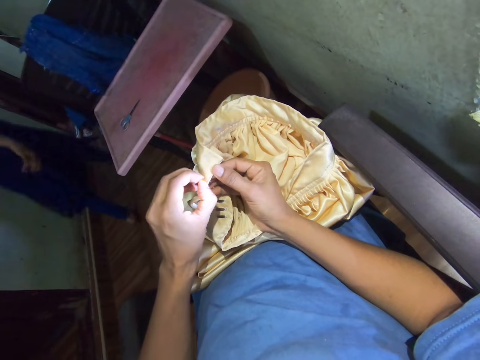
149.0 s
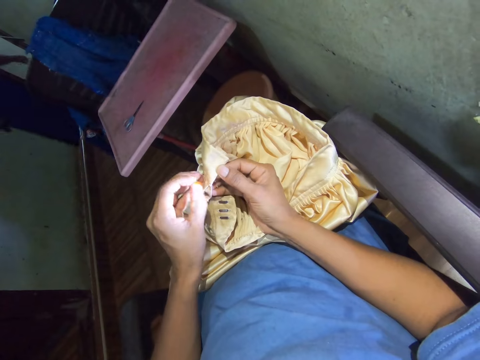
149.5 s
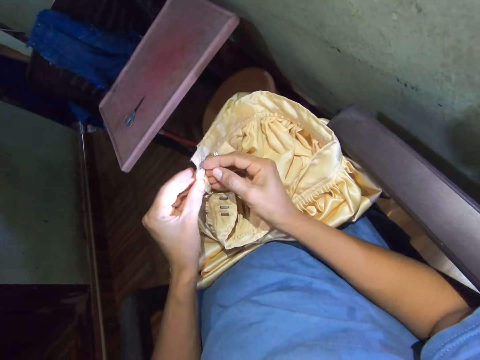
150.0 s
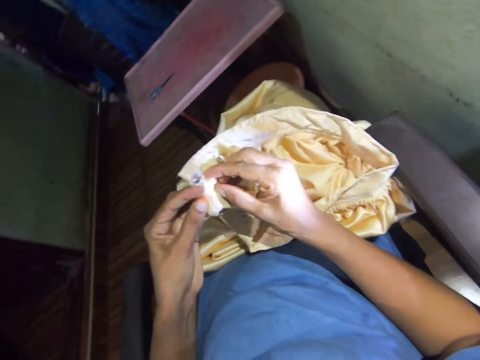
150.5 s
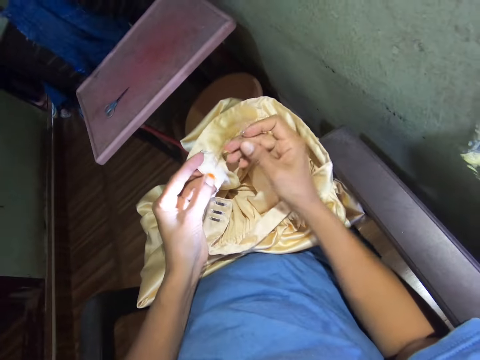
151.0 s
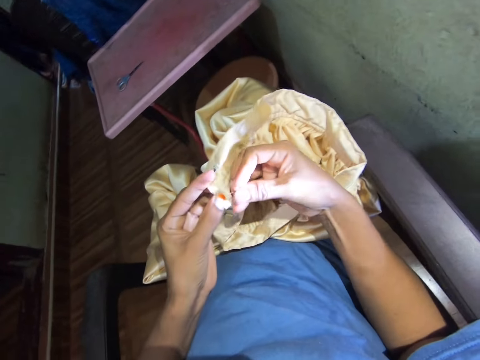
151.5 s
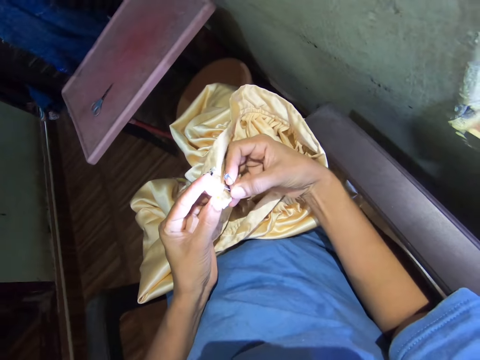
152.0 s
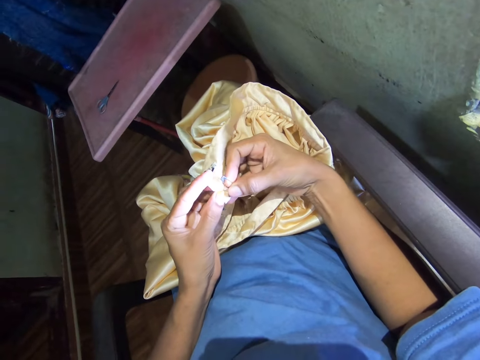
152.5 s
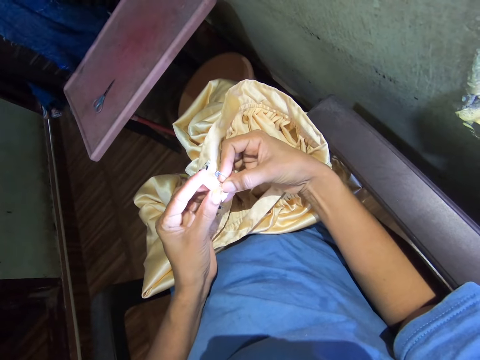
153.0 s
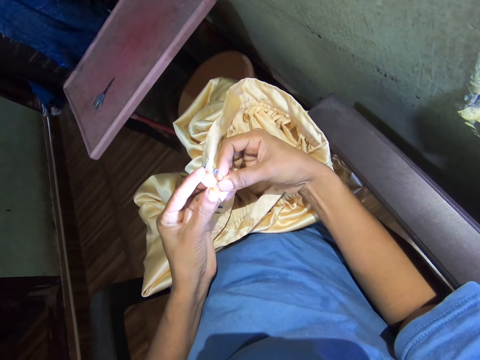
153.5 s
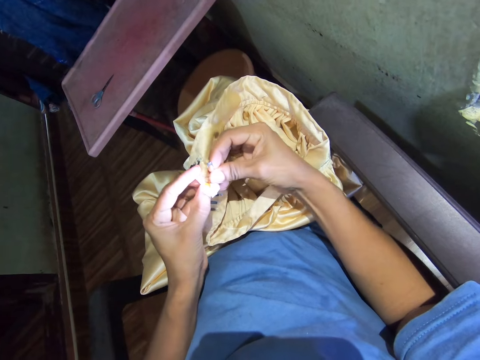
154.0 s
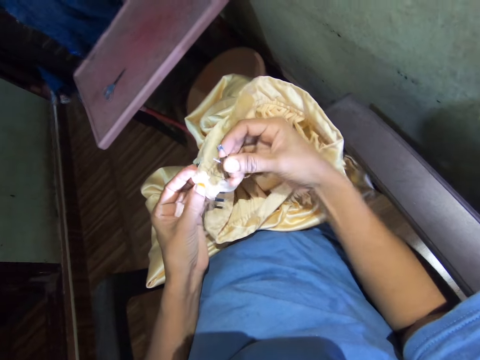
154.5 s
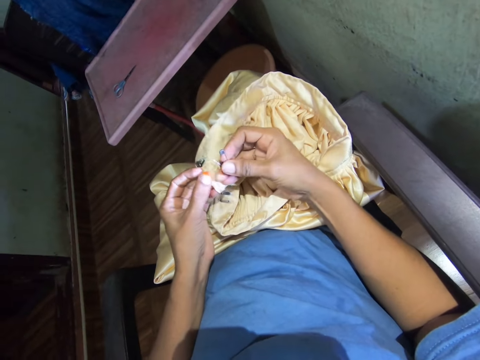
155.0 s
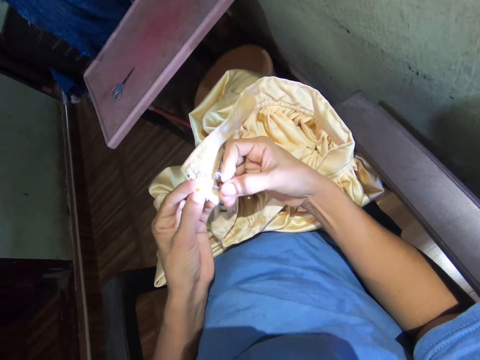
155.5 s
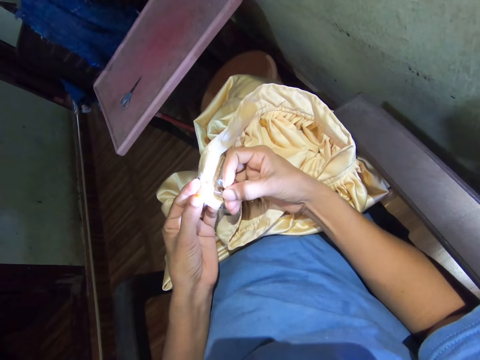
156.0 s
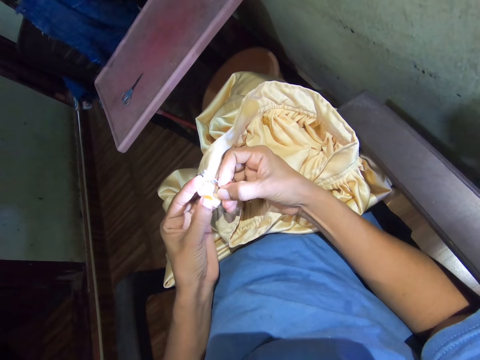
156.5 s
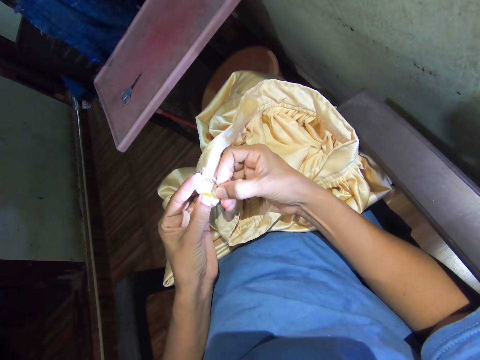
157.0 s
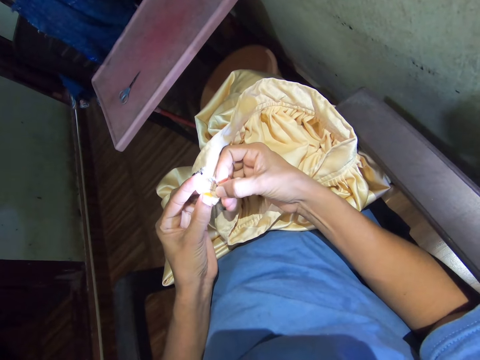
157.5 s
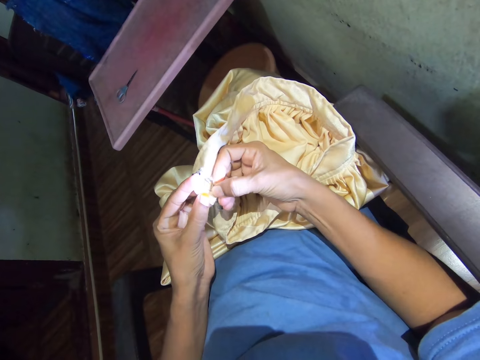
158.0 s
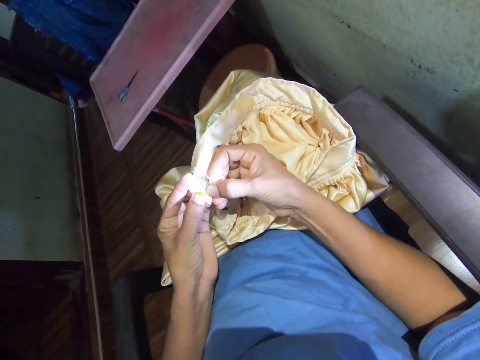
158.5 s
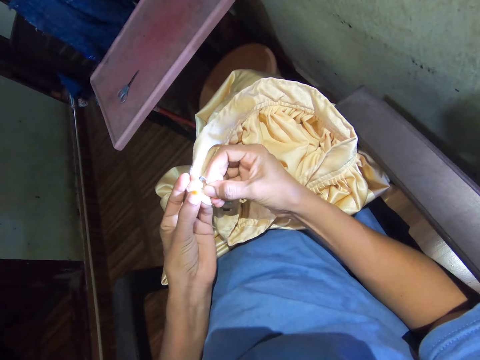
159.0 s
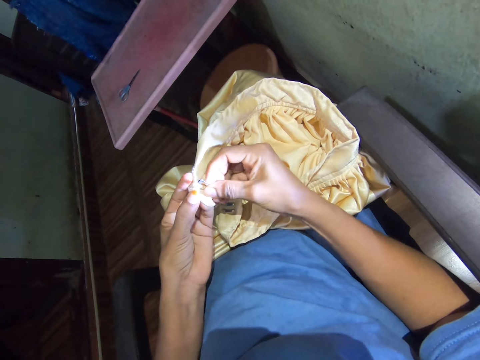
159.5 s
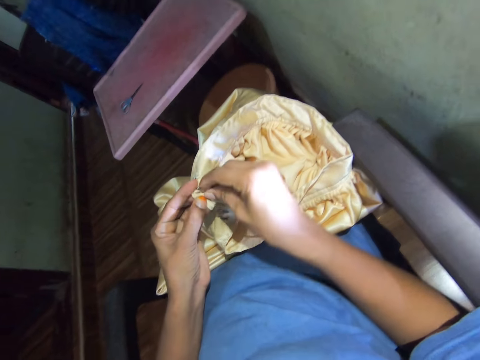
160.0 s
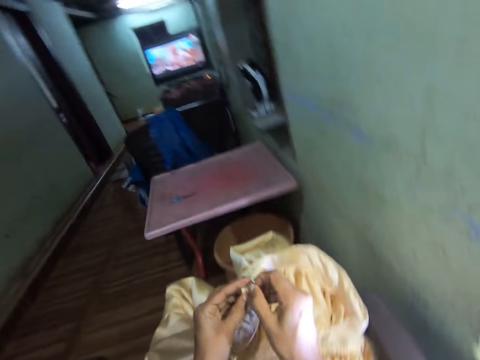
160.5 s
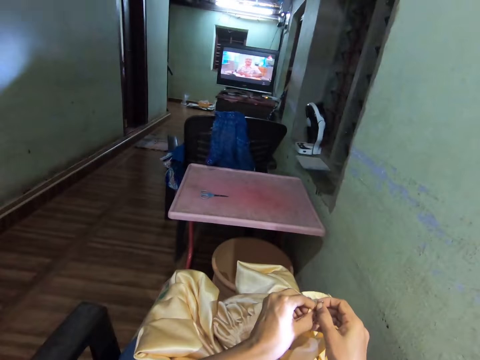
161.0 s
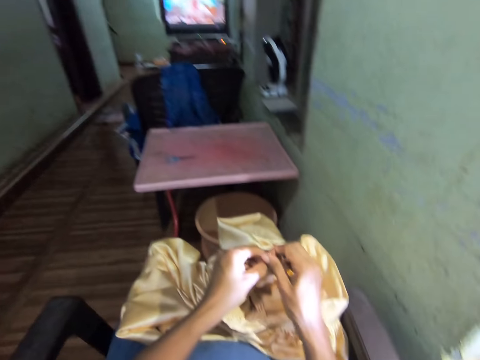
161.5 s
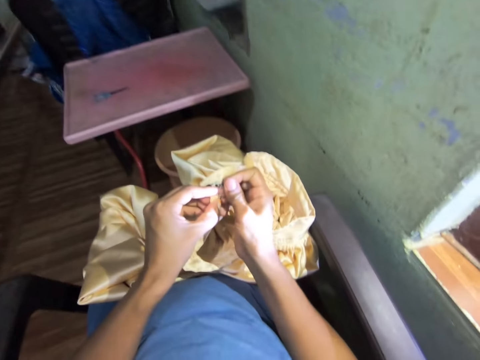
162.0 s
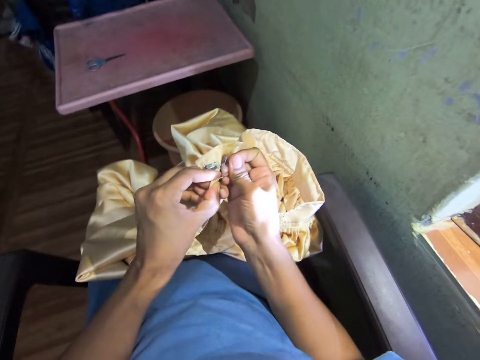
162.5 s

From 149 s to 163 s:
The camera wearer pulls the thread with the left hand. They look at the cloth. They turn the cloth. They hold the cloth with a hand. They push the safety pin in the cloth. They pull the safety pin with the right hand. They rip stitches with the pin. They push the safety pin in the cloth. They pull the safety pin with the right hand. They watch a television.

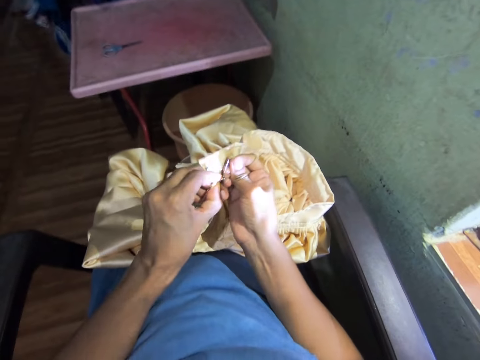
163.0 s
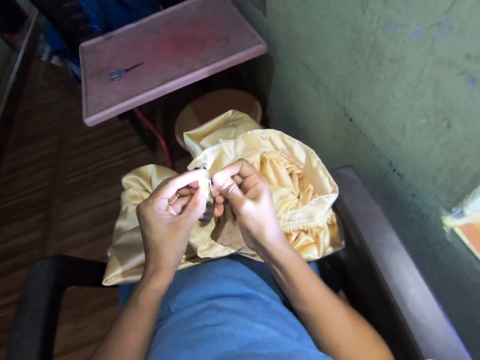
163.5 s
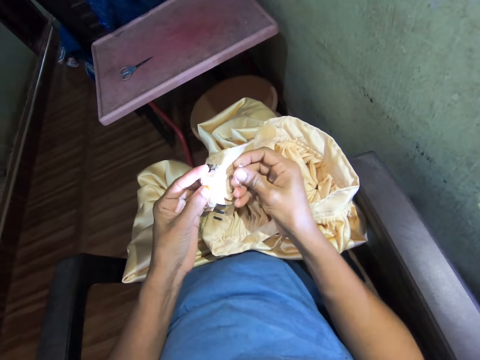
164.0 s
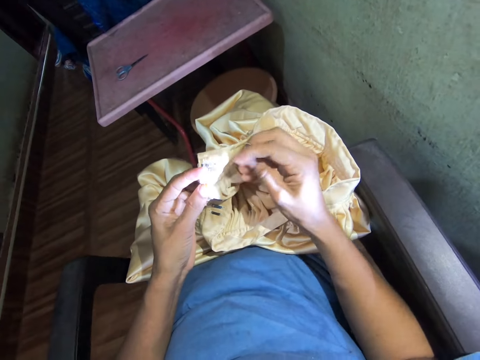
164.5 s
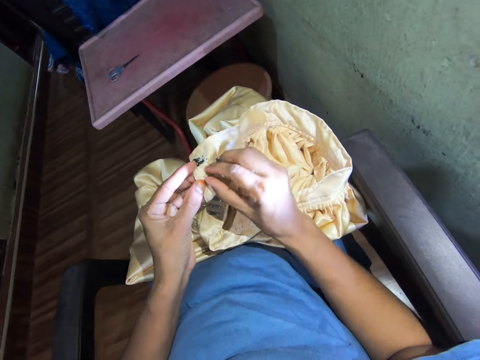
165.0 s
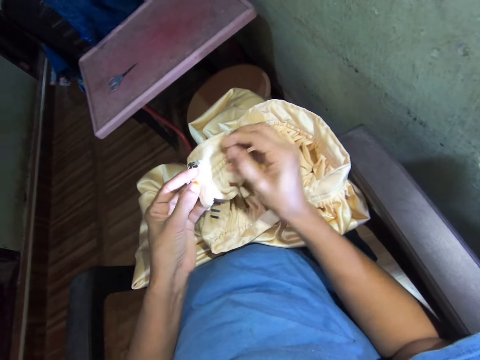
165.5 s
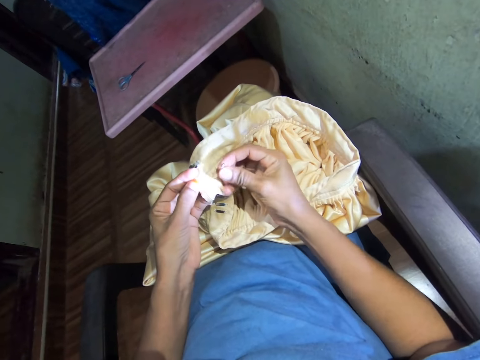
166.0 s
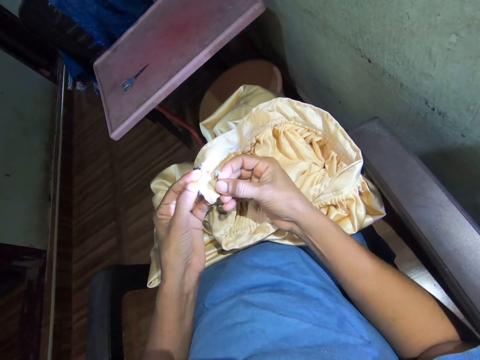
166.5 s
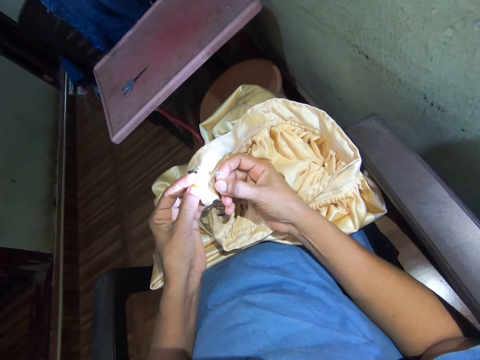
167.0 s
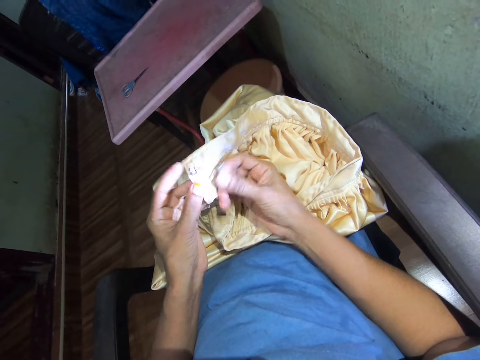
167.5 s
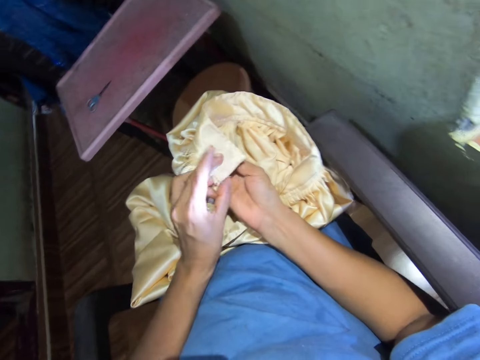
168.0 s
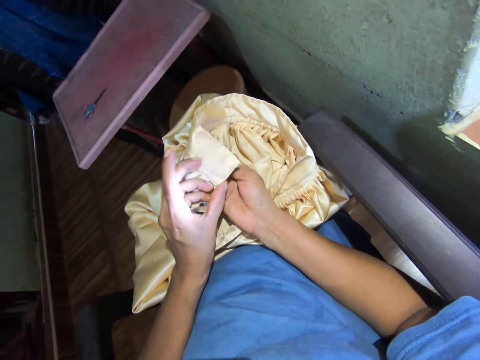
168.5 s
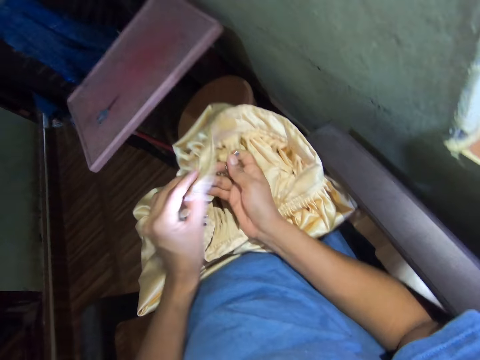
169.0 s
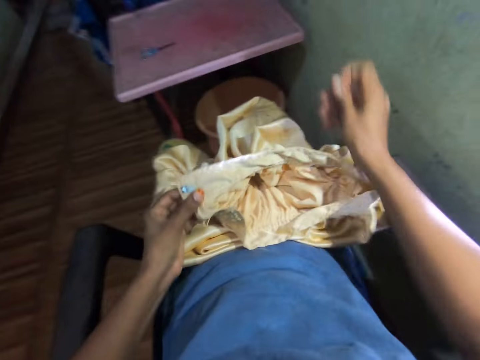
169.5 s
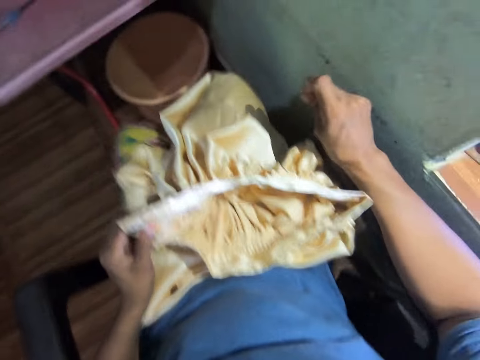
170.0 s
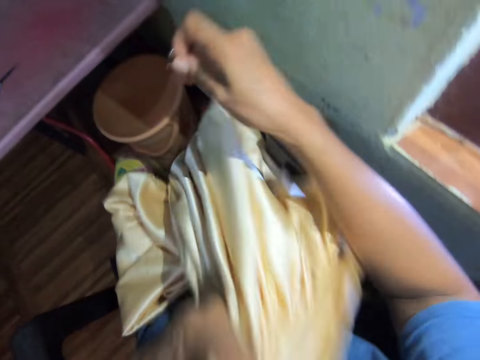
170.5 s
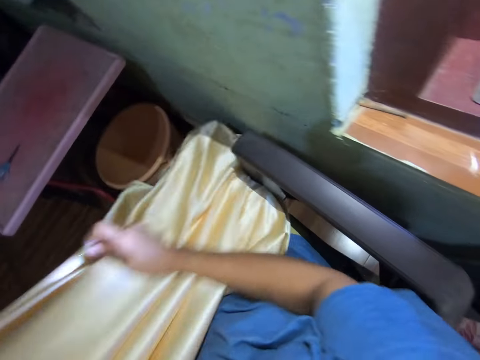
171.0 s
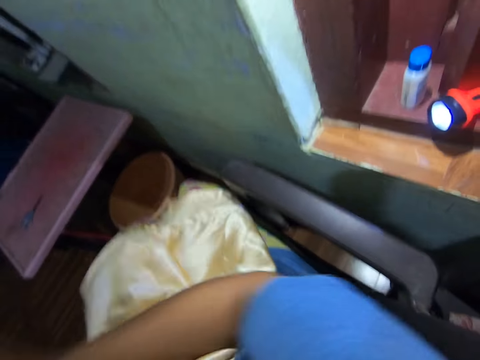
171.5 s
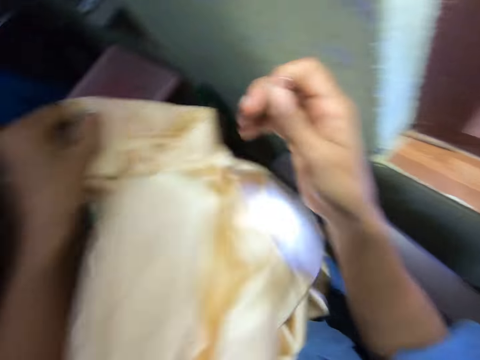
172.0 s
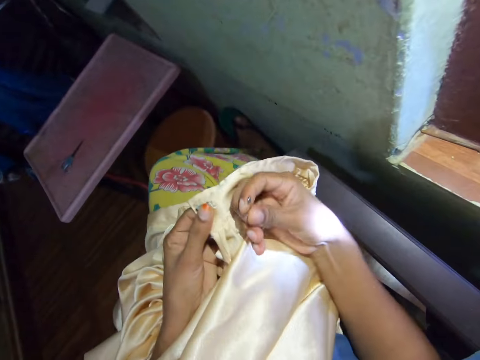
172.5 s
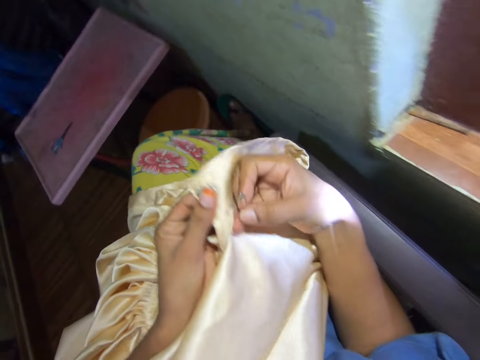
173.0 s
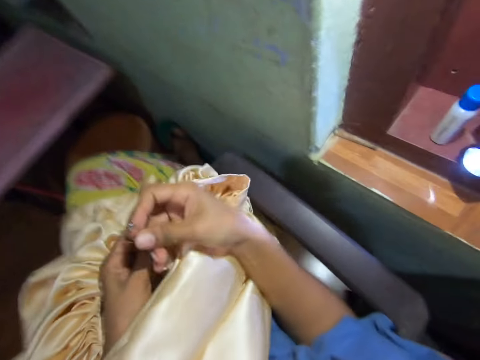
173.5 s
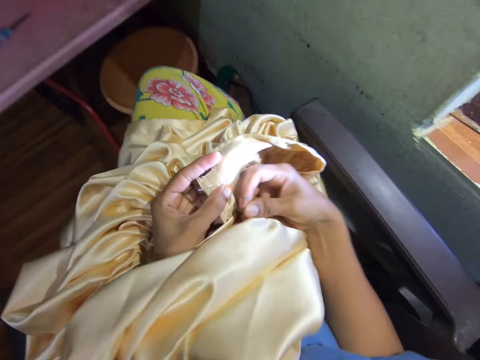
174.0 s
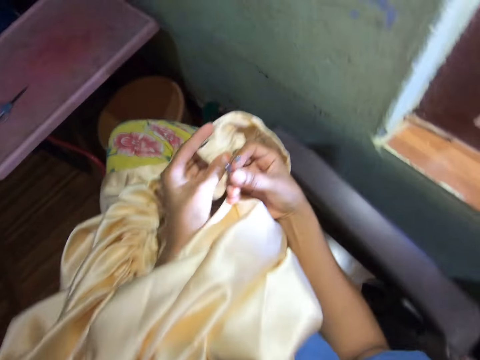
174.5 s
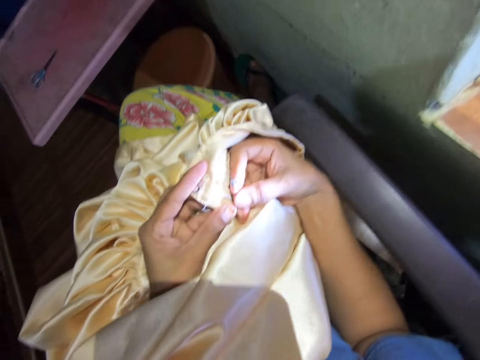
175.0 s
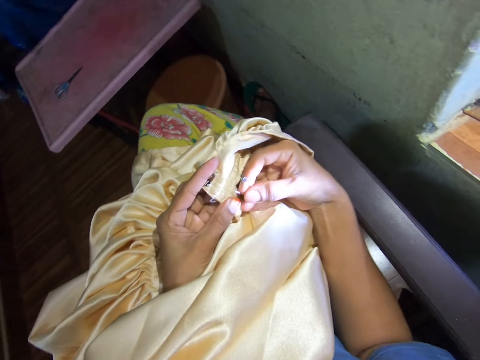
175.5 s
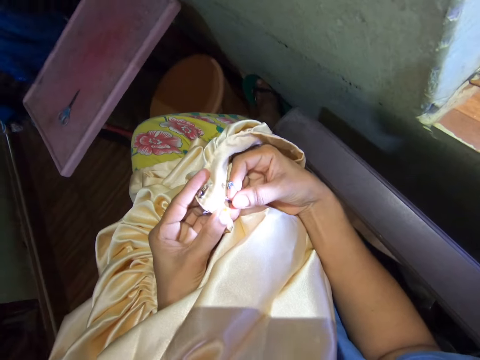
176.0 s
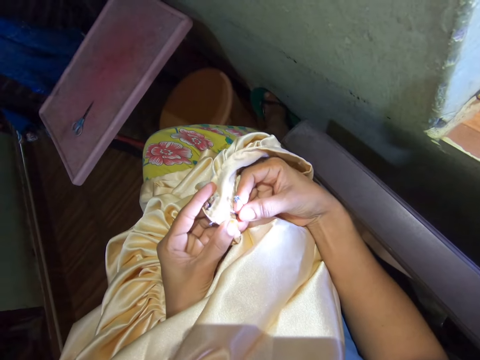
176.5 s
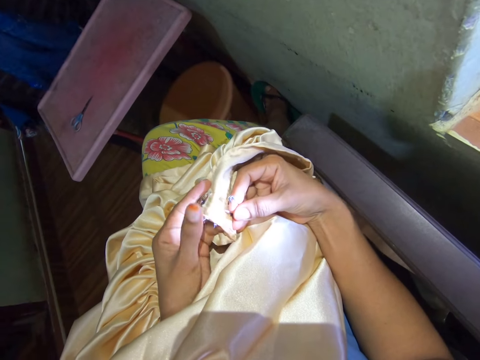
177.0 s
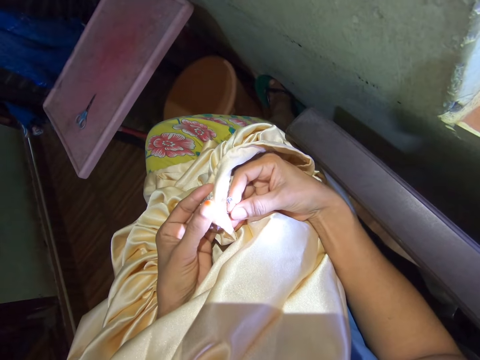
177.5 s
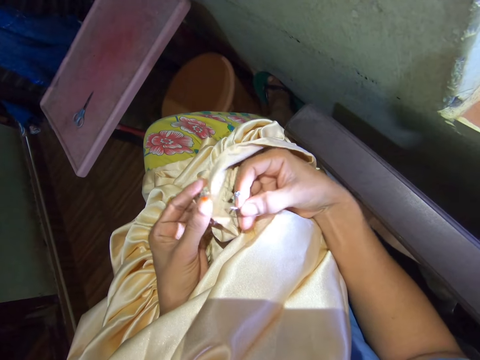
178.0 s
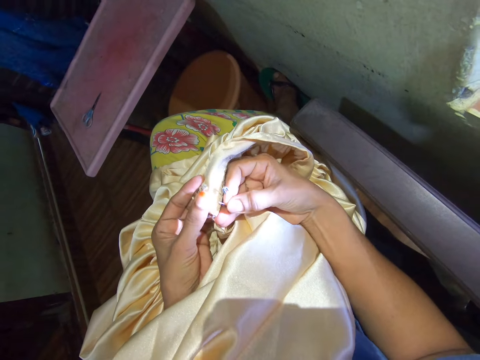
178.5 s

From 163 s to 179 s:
The camera wearer pulls a thread with a pin. She removes the pin with the right hand. She holds the pin. She pulls the thread with the right hand. She pushes the safety pin into the cloth. She turns the cloth with hands. She looks at the cloth. She turns the cloth with hands. She pulls the cloth with hands. She moves a hand. She looks at a torch on a table. She puts the cloth on her laps. She pushes the safety pin into the cloth. She holds the pin. She adjusts the cloth with hands. She pushes the cloth. She presses the cloth with a hand. She pushes the safety pin into the cloth.
